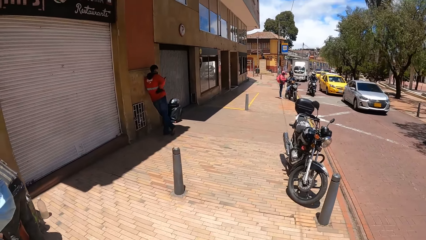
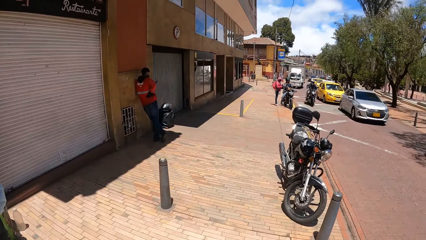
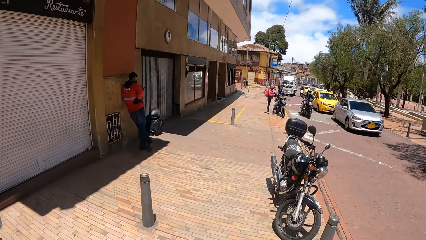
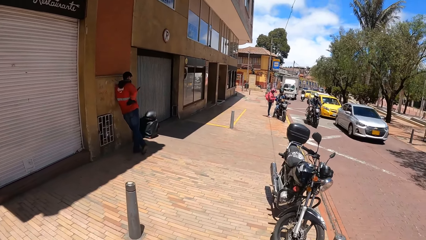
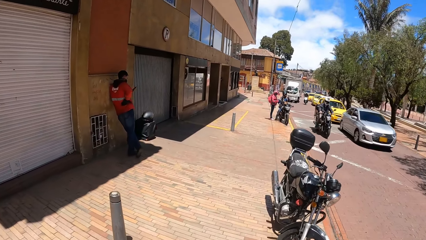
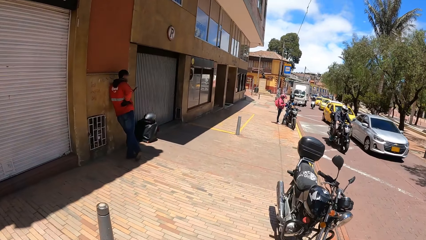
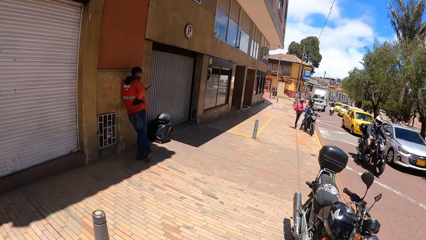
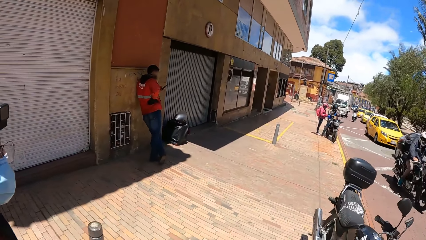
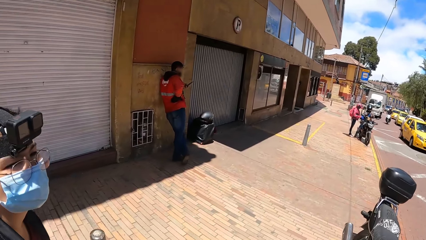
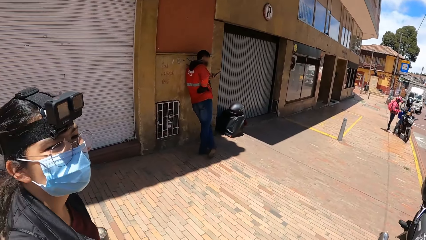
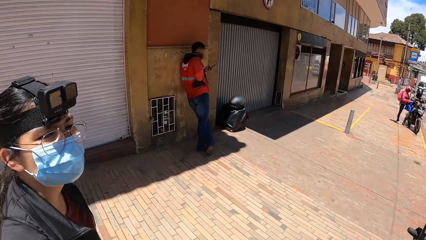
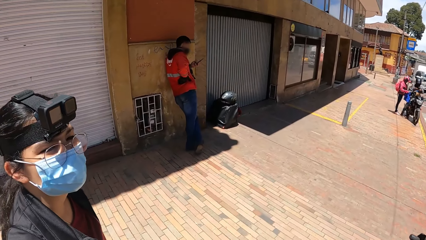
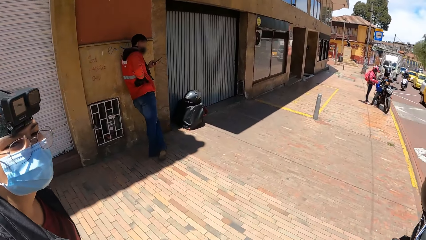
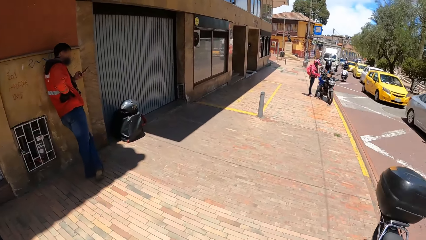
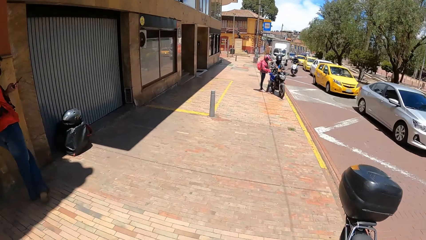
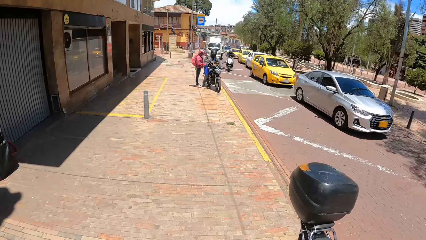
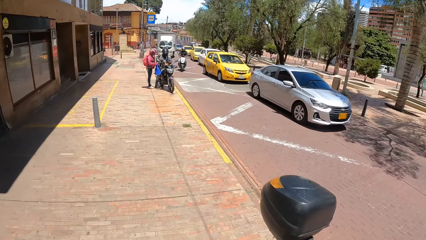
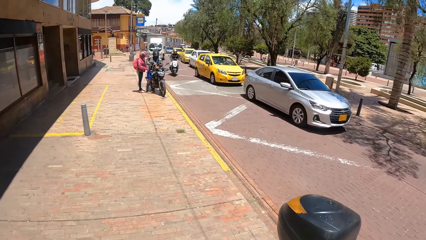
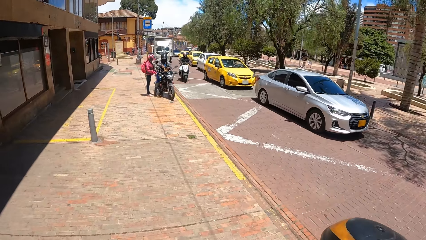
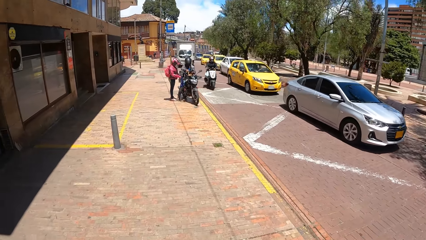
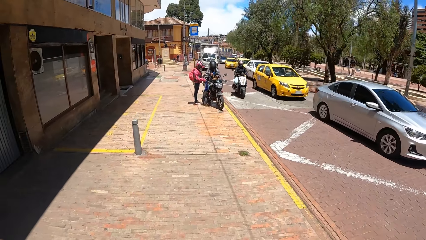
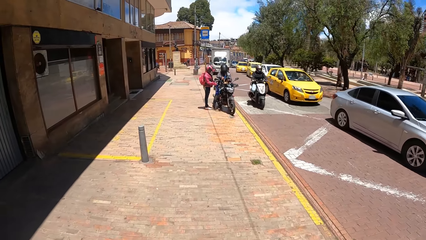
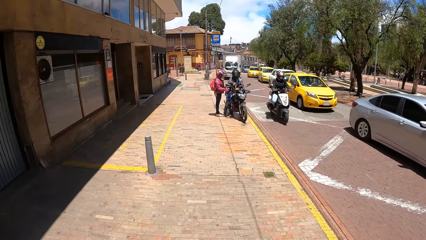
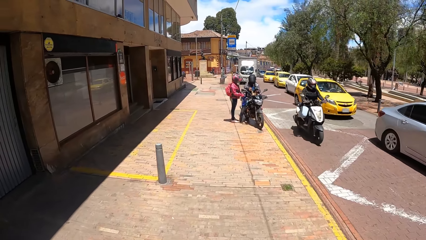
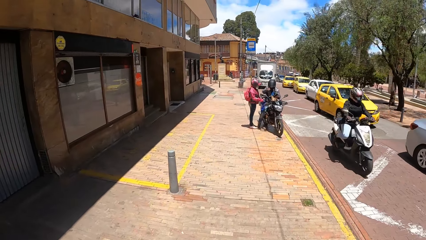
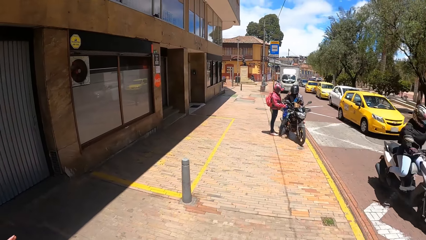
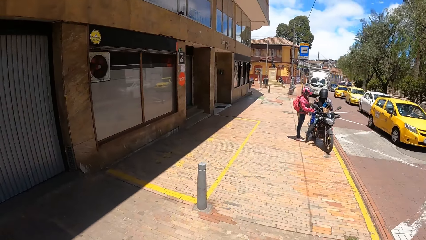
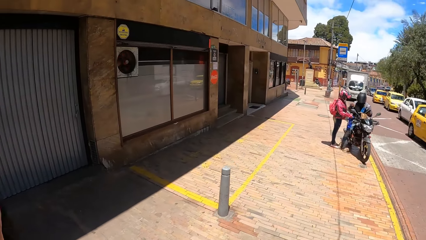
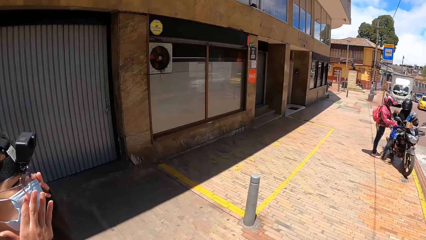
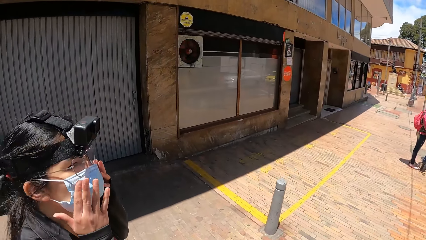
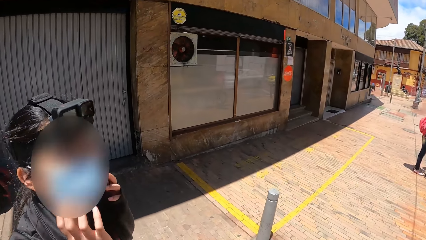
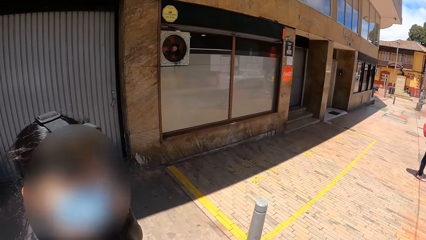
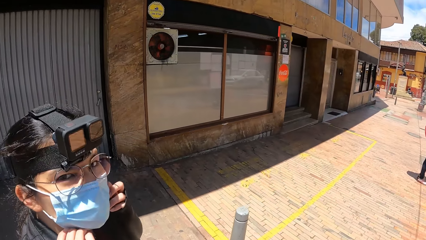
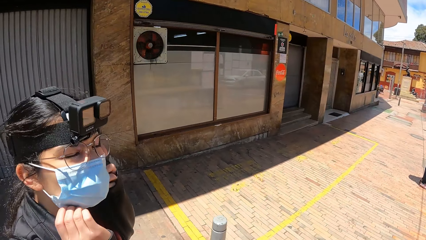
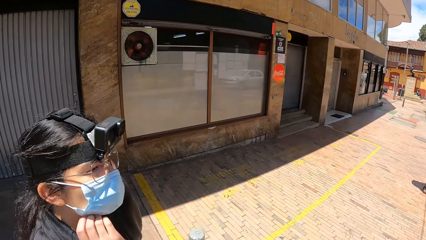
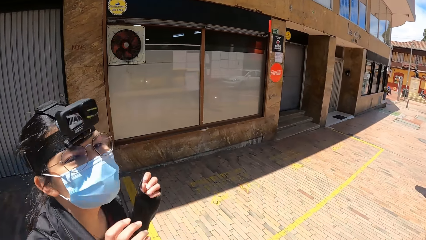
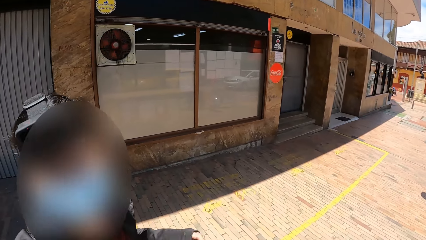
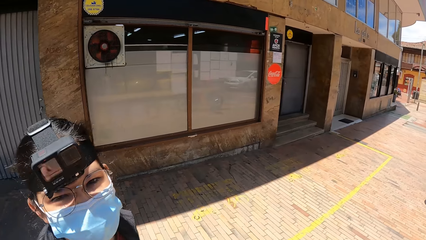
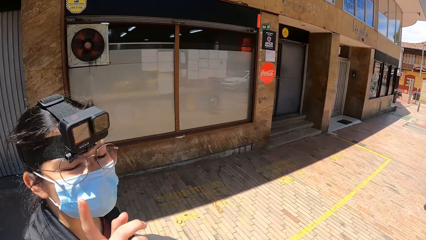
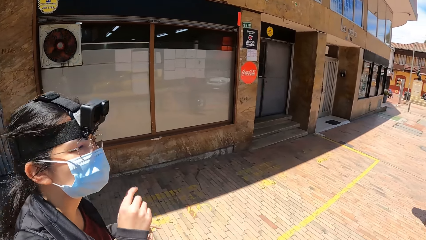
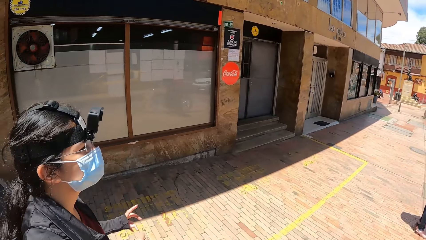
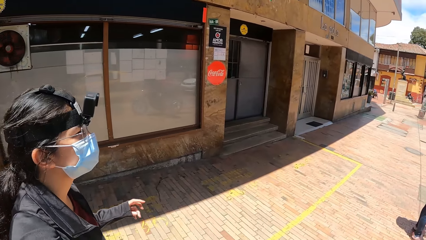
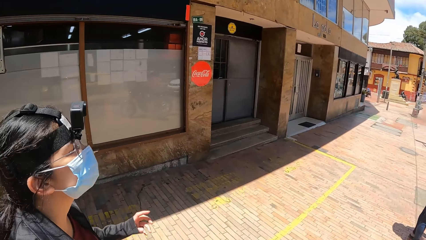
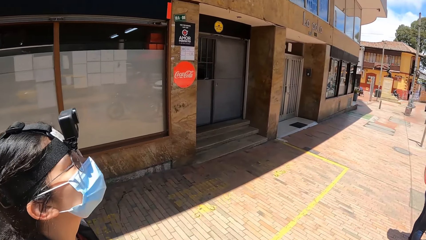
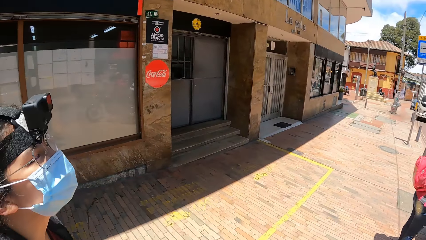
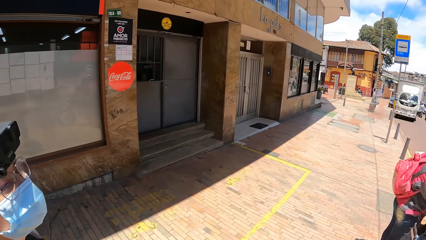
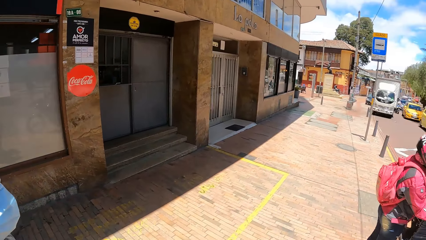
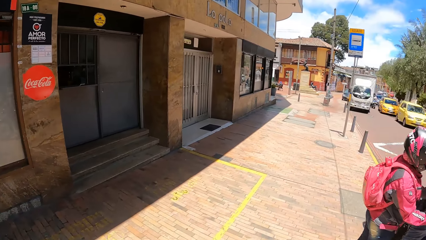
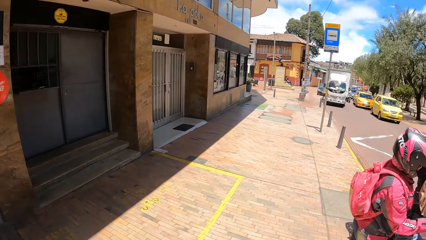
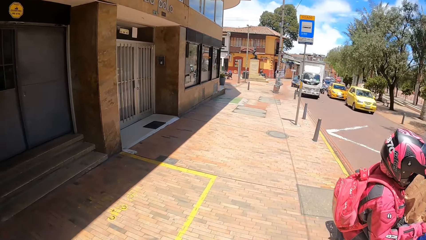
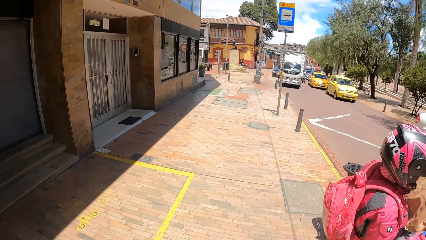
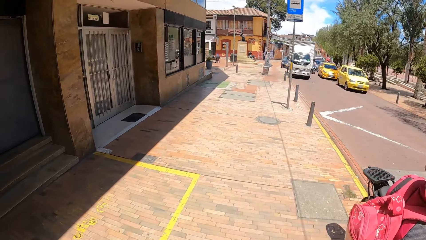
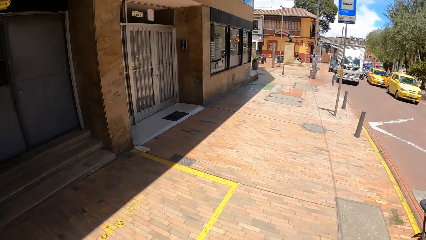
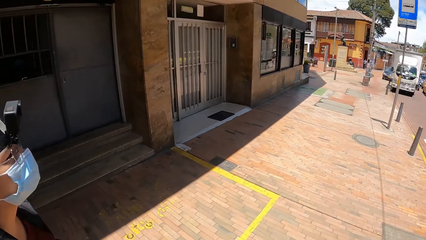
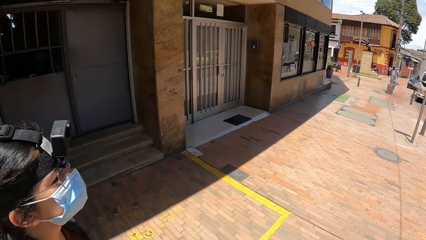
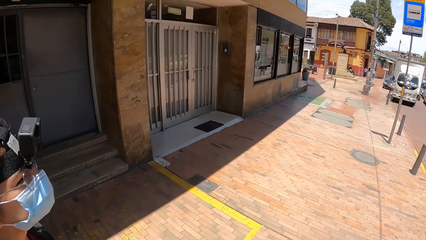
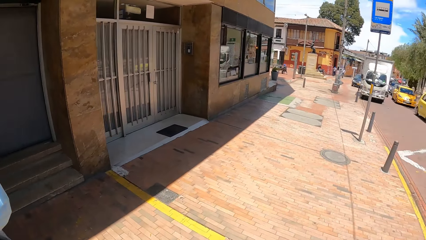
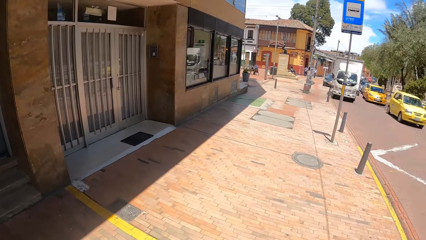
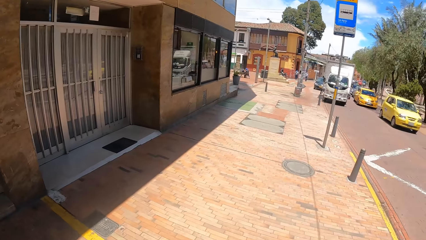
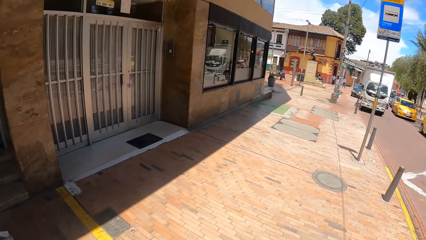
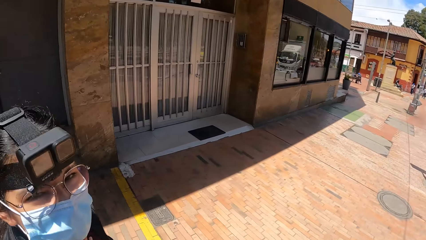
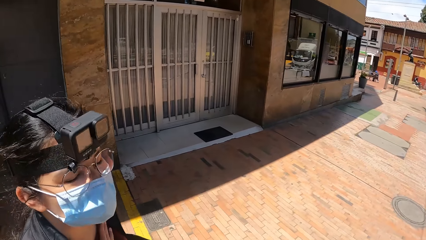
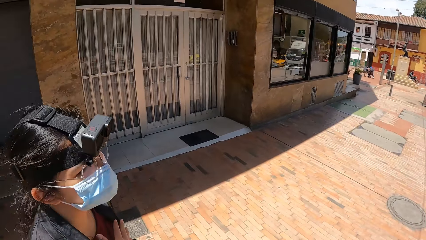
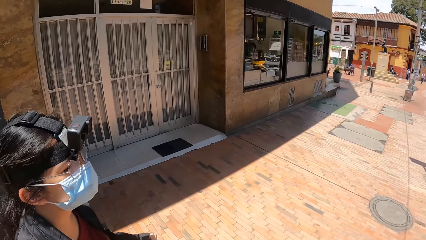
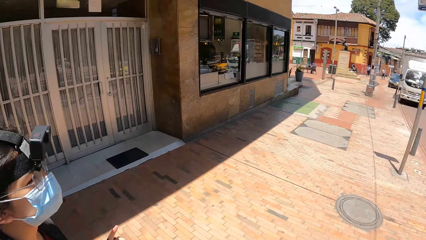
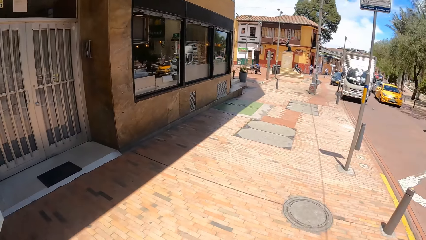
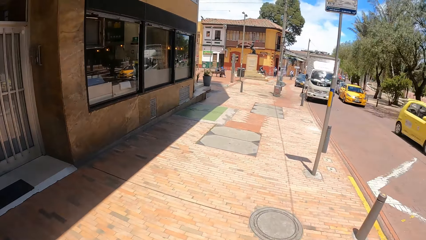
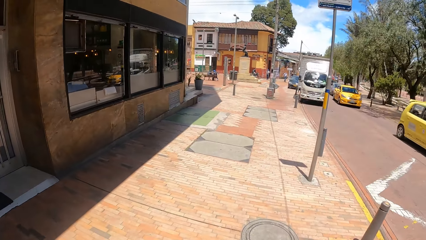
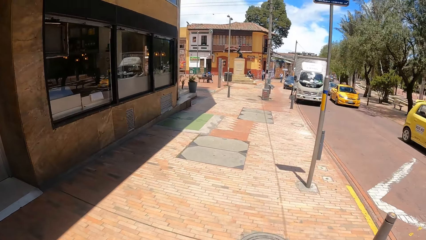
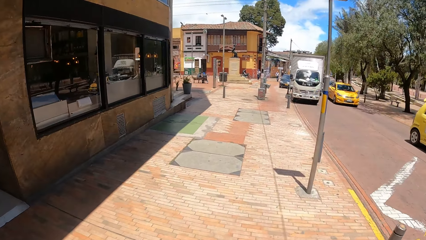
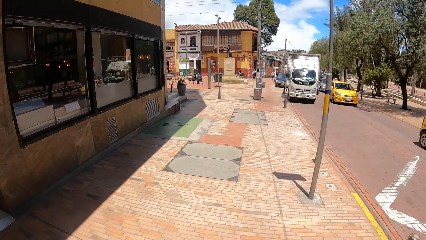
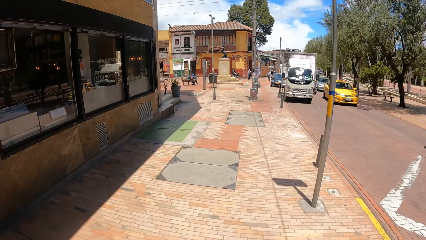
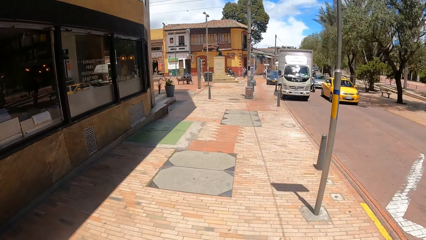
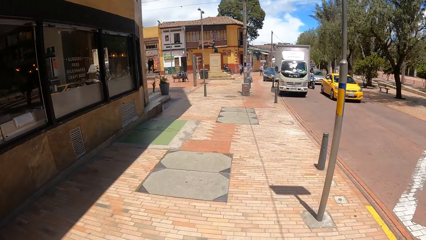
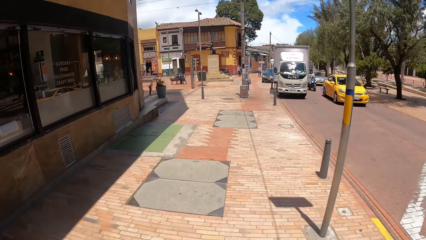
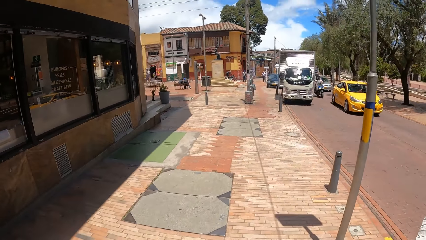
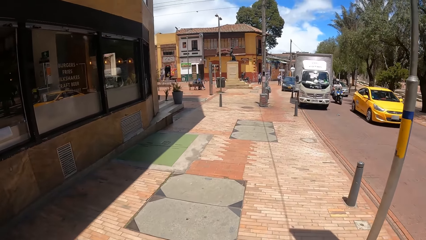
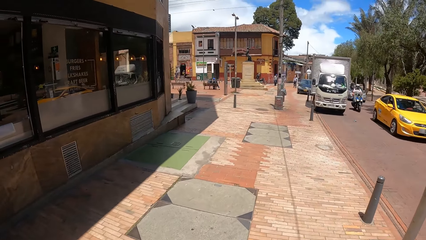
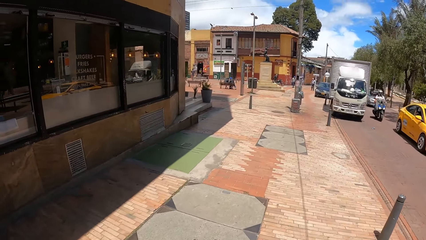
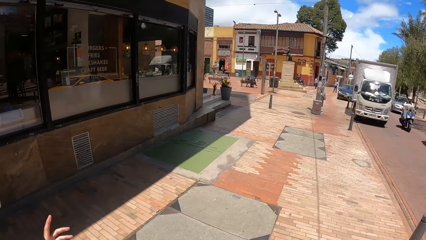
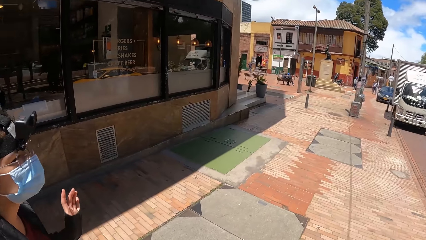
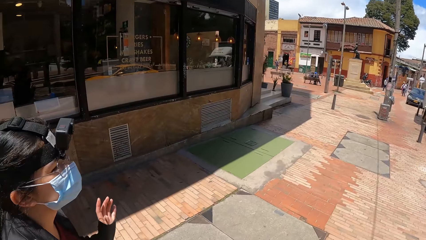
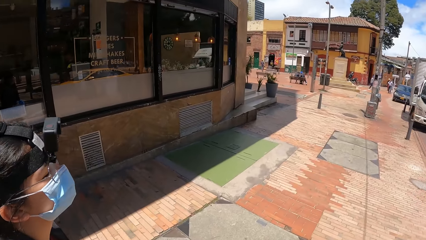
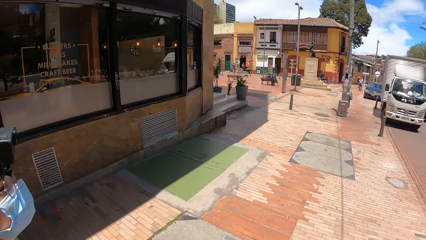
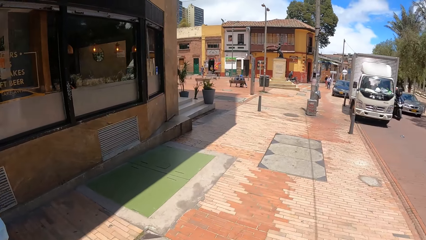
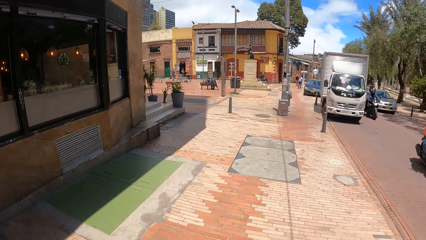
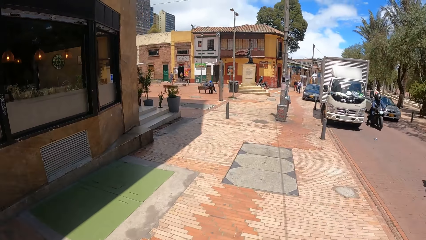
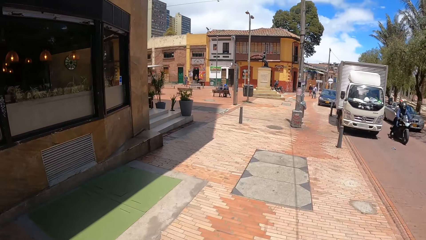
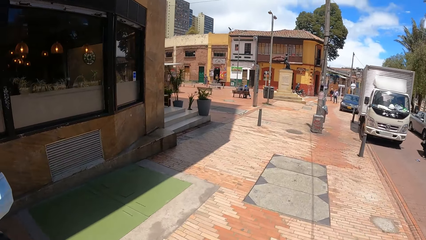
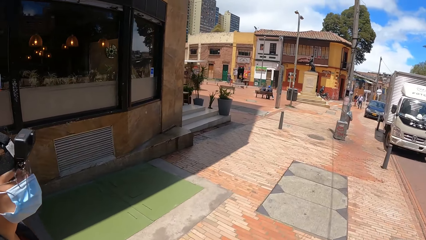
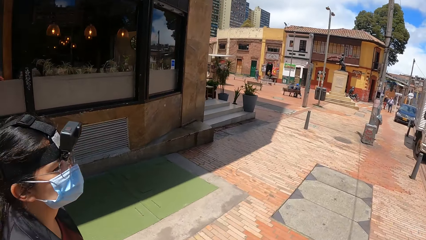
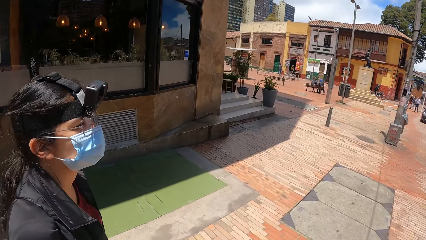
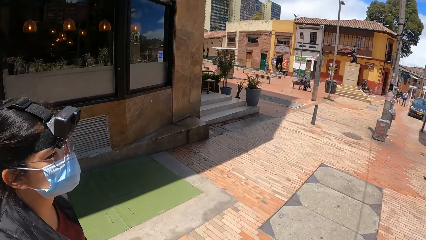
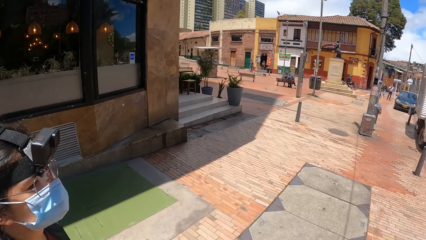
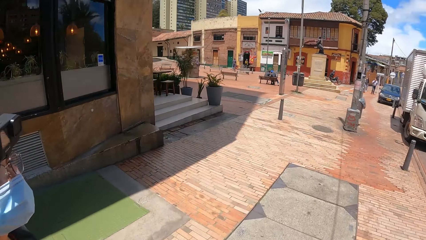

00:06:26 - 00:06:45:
The camera wearer looks left. A woman converses with the camera wearer. The camera wearer looks forward. They walk. They look left. The woman converses with the camera wearer. The camera wearer looks forward. They look left and converse with the woman. They look forward. They look left and converse with the woman. They look forward. They look left. The woman converses with the camera wearer. The camera wearer looks forward. They look left. The woman converses with the camera wearer.
